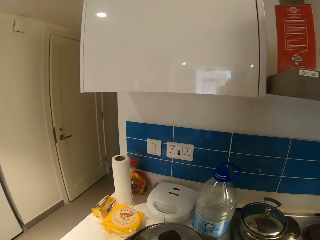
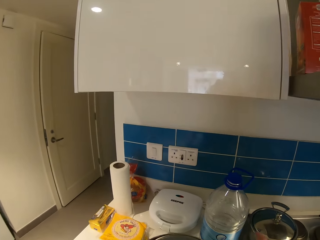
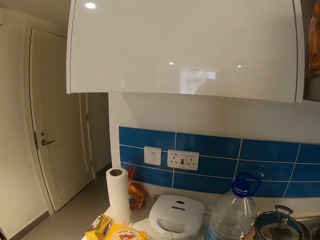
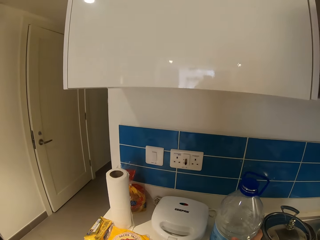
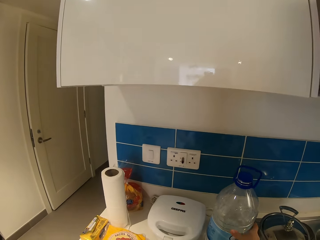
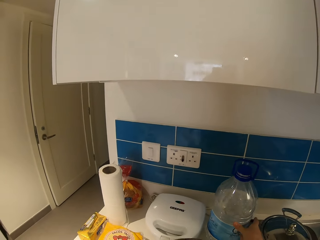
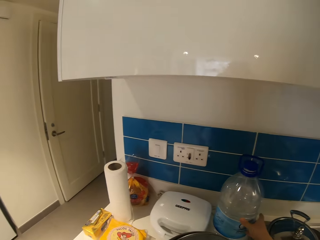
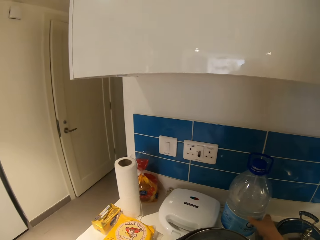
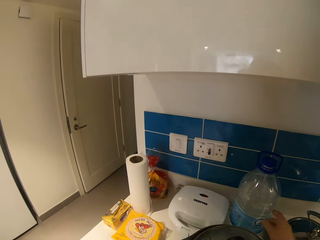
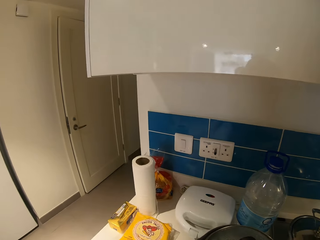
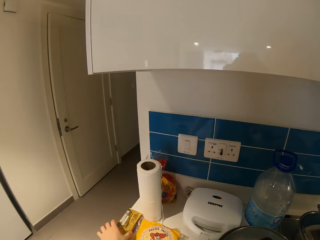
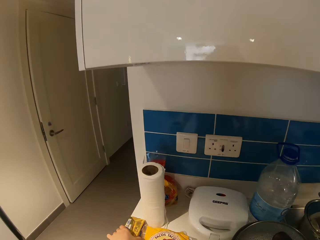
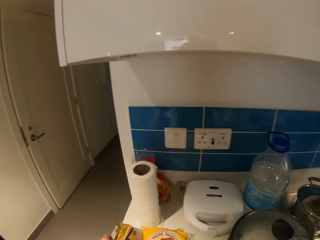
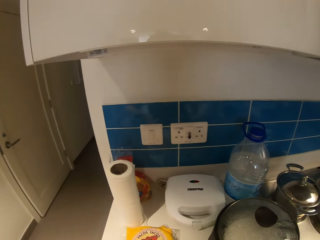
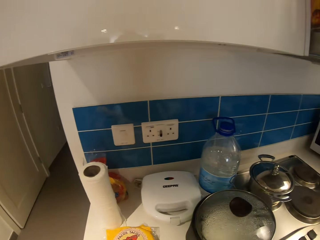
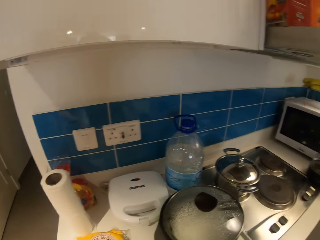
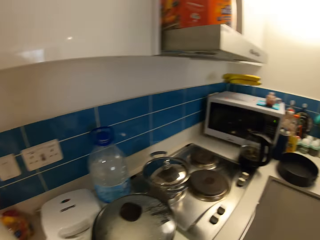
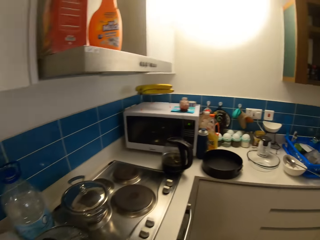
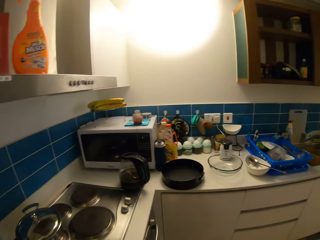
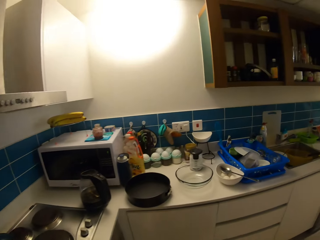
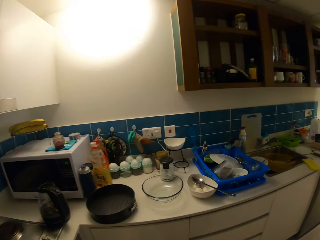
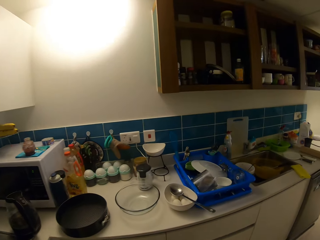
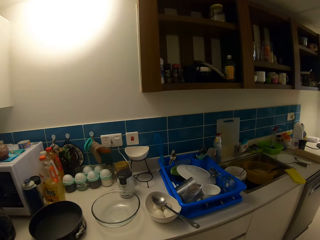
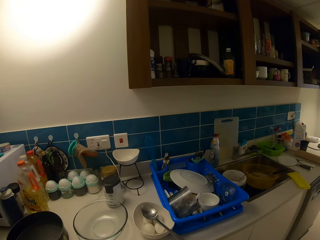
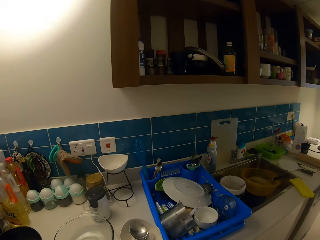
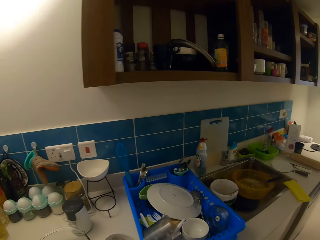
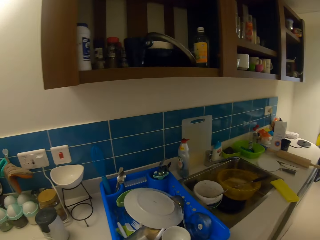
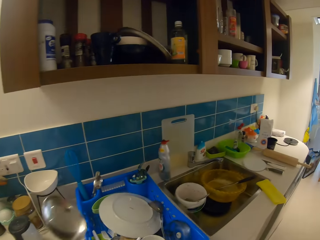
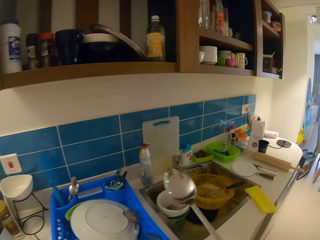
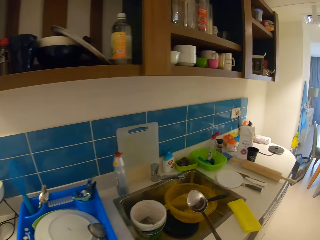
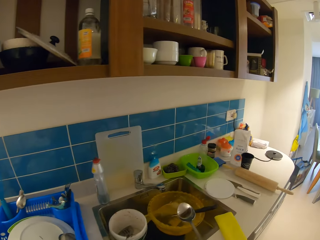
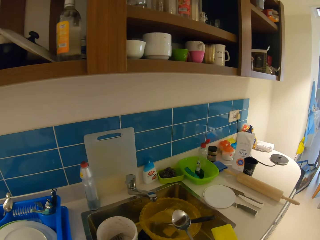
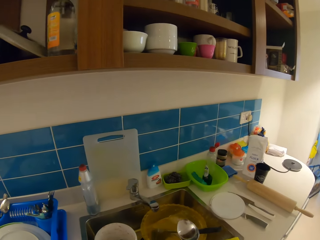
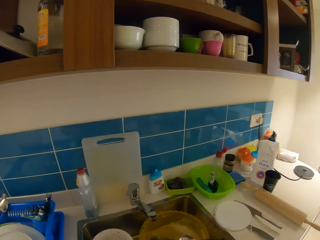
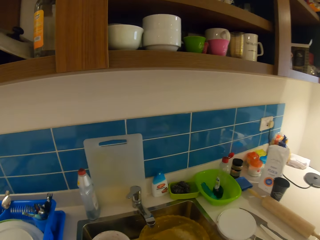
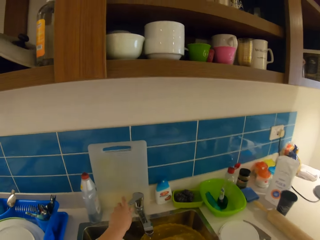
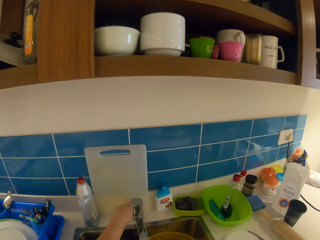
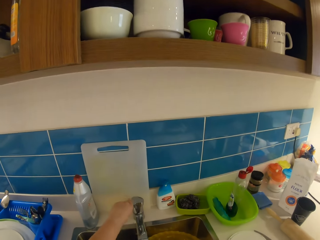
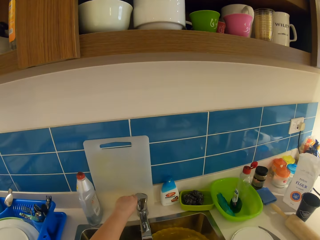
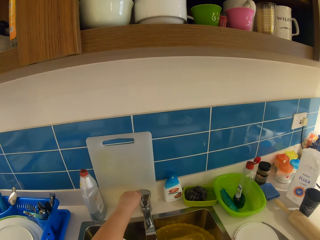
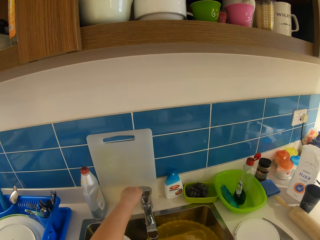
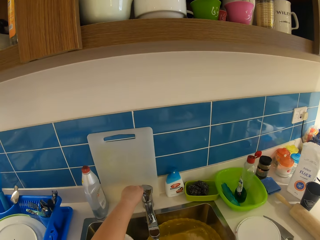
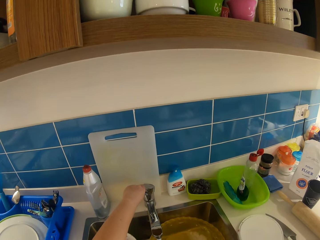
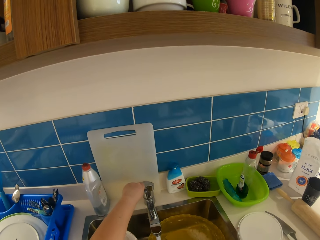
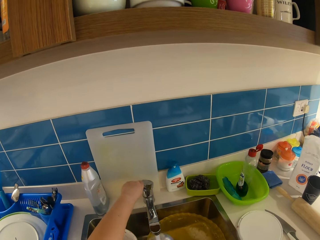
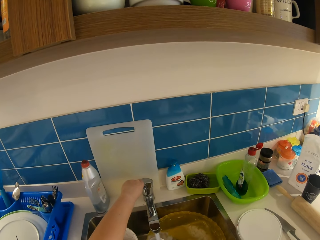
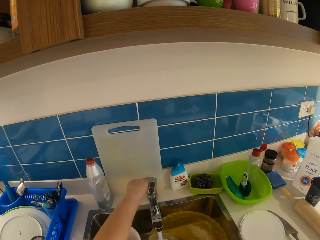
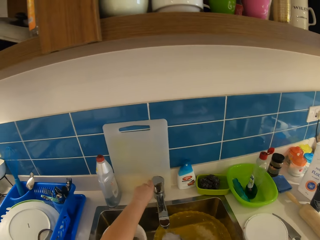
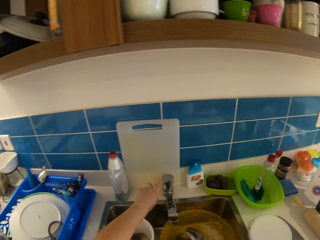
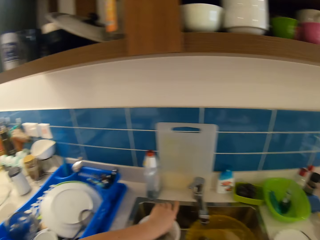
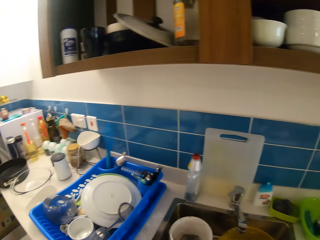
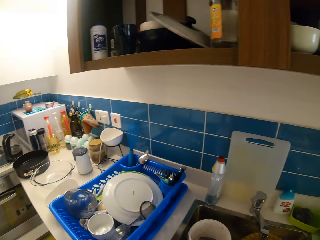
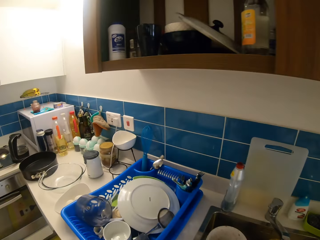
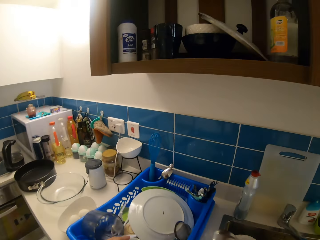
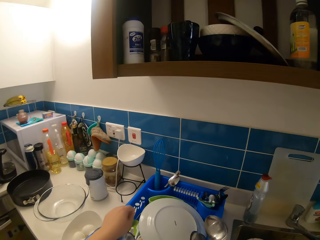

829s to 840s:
The camera wearer adjusts a table water. They touch a box. They turn around. They hold a spoon. They open the tap. They close the tap.

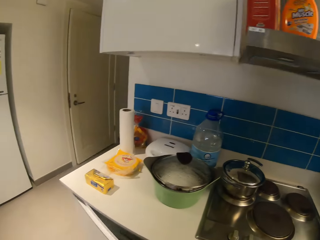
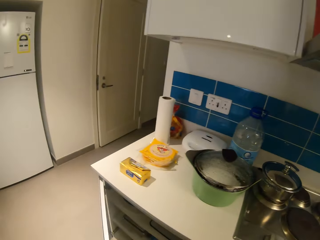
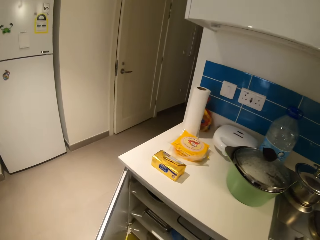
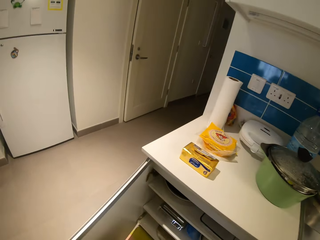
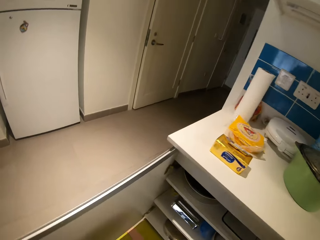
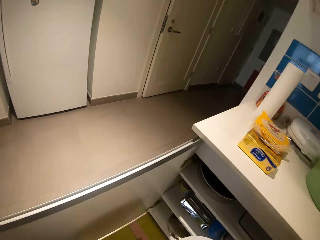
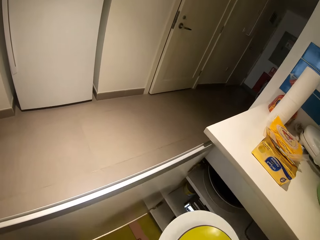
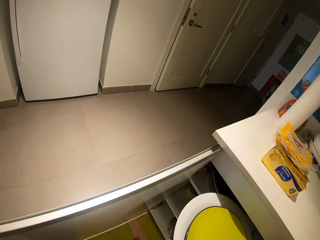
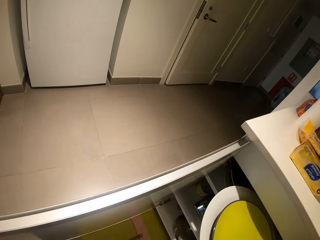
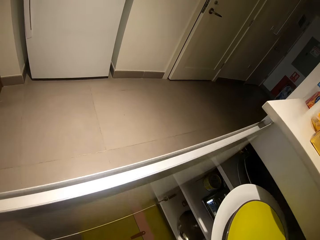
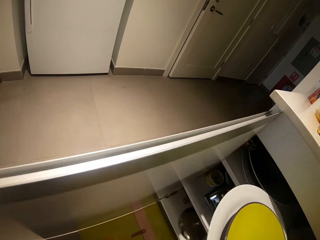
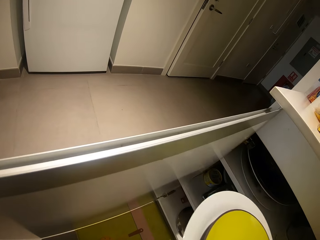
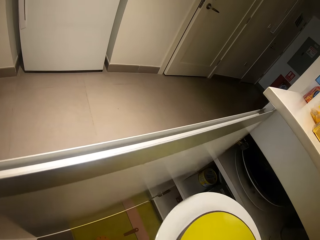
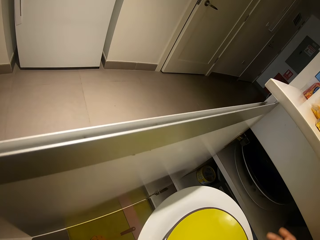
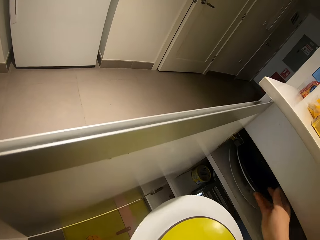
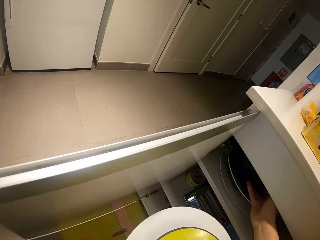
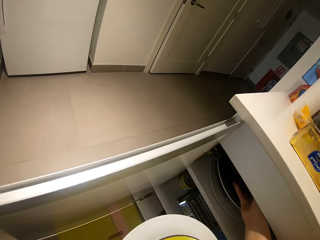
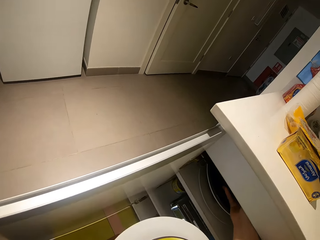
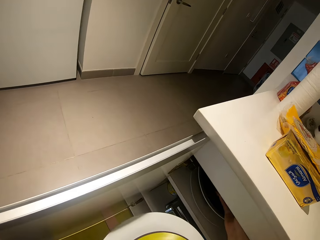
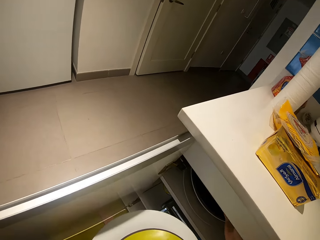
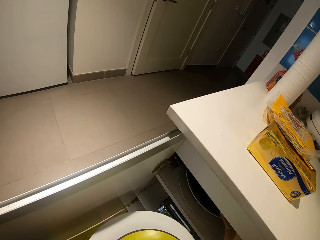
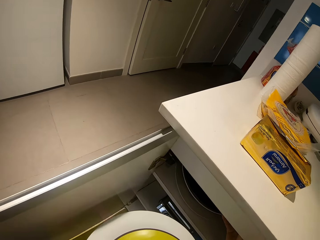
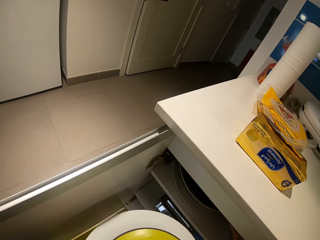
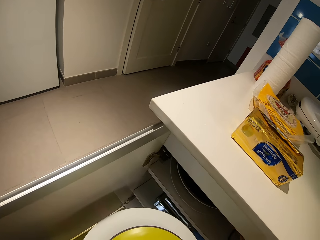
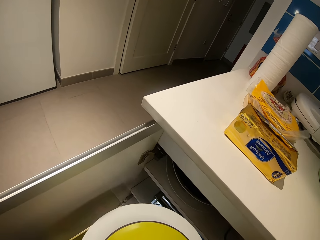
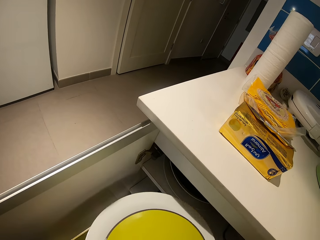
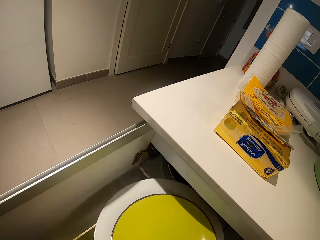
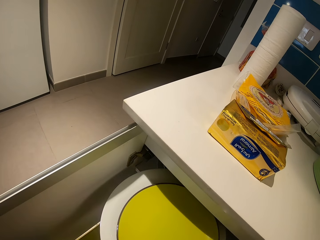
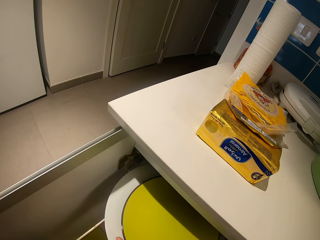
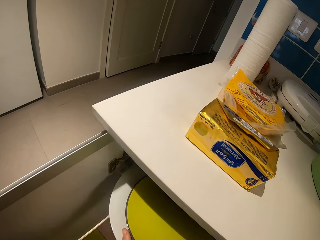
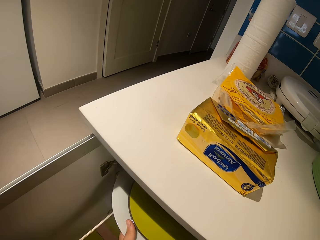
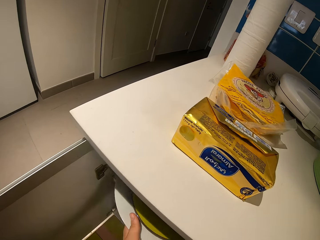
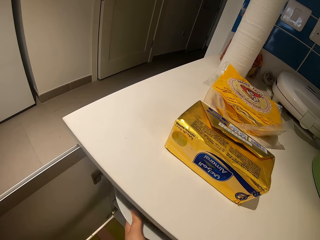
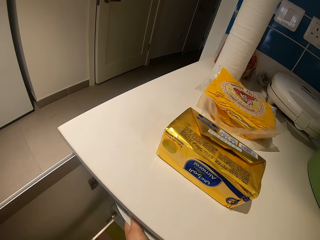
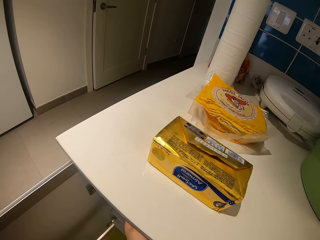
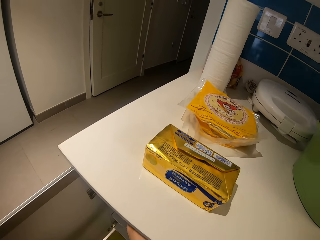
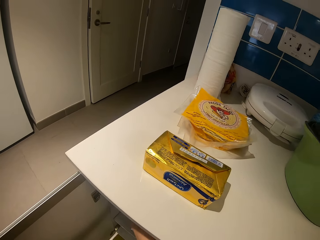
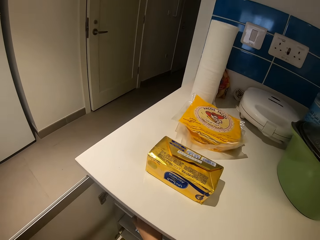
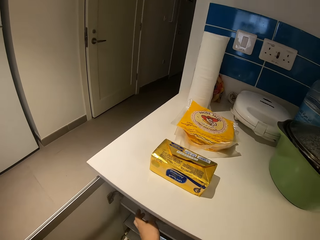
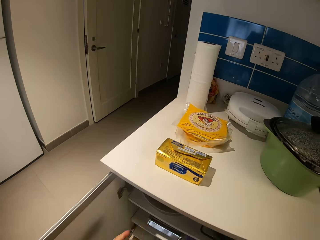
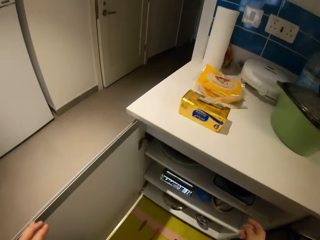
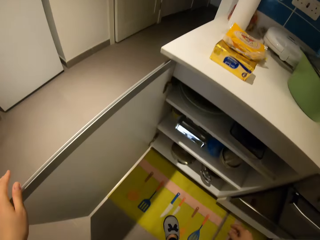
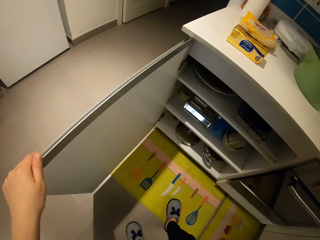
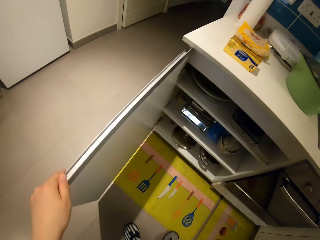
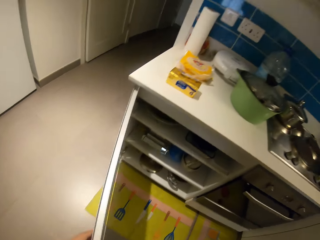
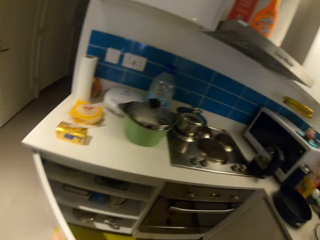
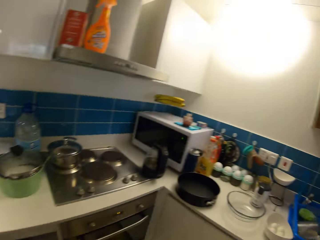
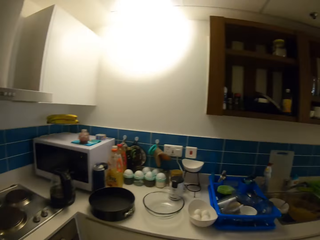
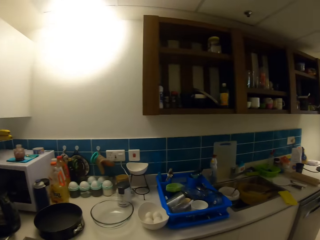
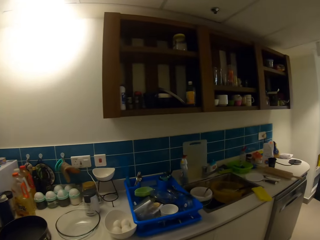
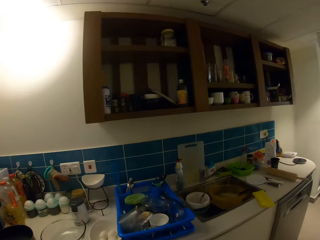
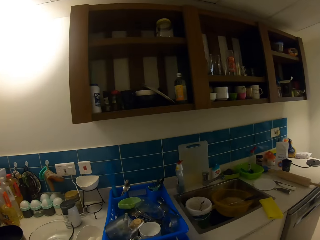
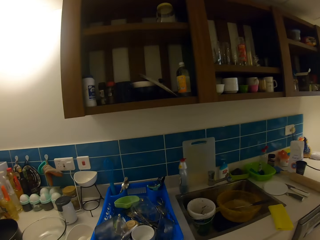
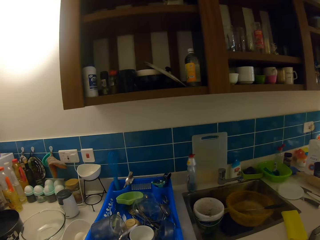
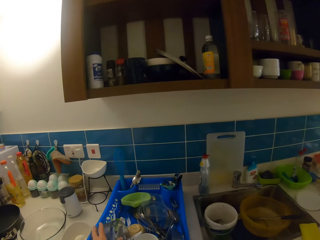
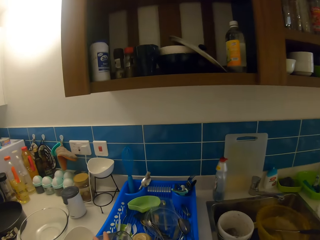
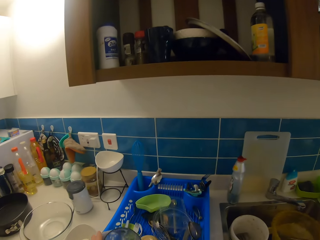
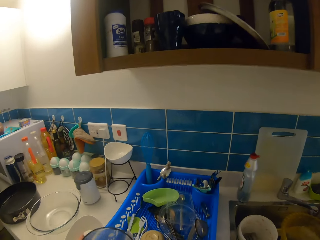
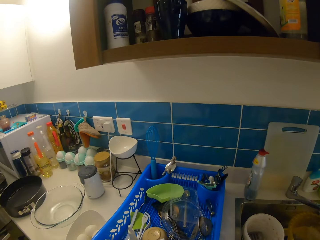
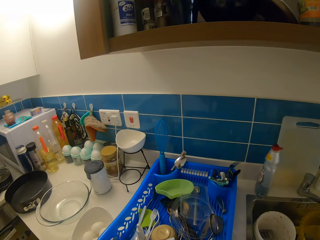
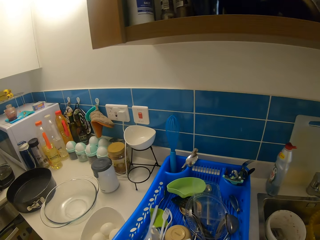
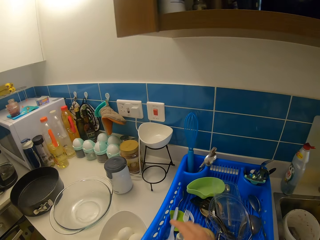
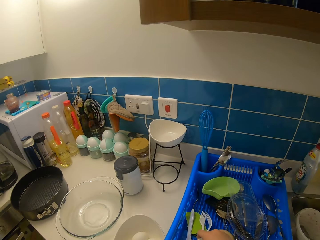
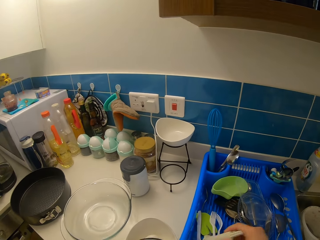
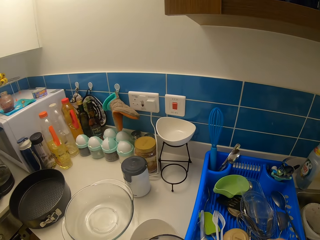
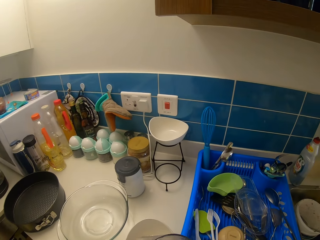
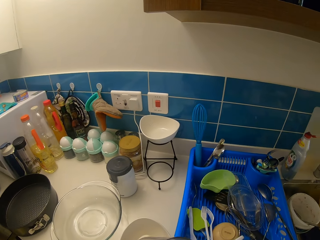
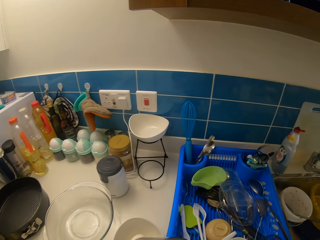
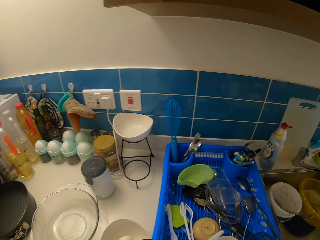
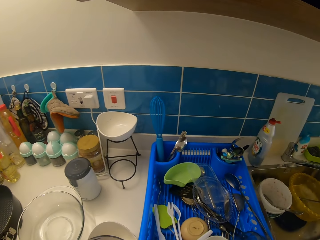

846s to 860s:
The camera wearer opens the cabinet. They put a plate in the cabinet. They close the cabinet. They turn around. They carry a cover of a pot.
